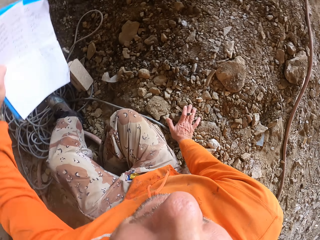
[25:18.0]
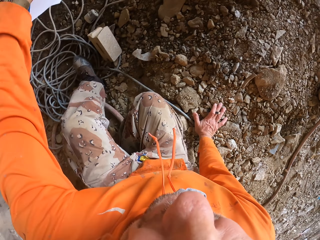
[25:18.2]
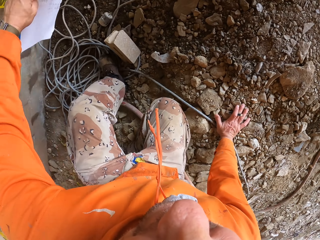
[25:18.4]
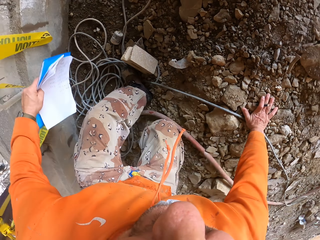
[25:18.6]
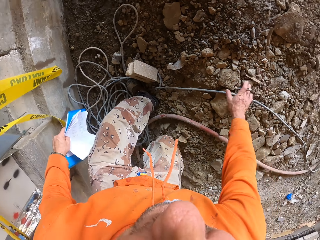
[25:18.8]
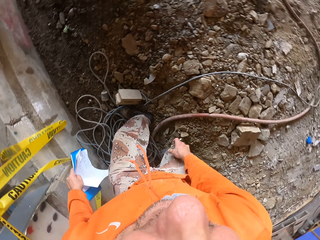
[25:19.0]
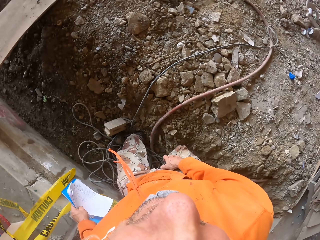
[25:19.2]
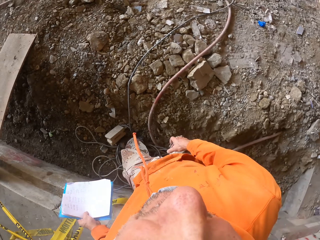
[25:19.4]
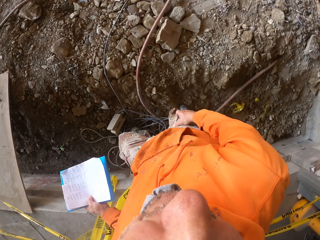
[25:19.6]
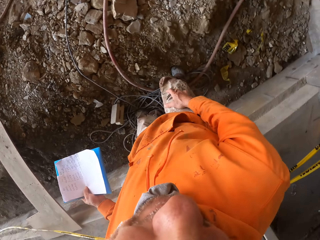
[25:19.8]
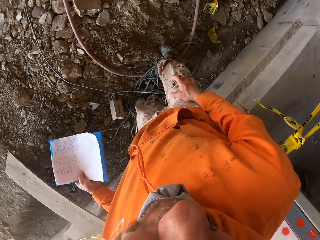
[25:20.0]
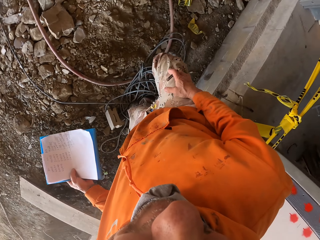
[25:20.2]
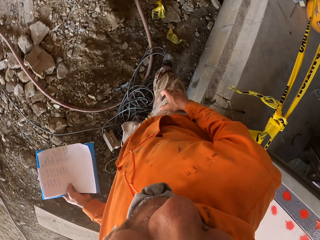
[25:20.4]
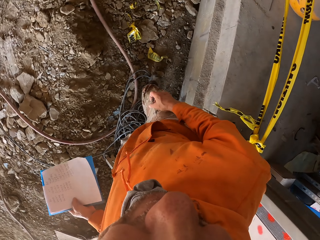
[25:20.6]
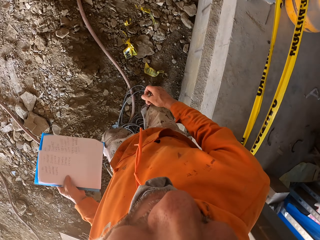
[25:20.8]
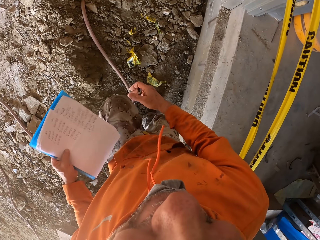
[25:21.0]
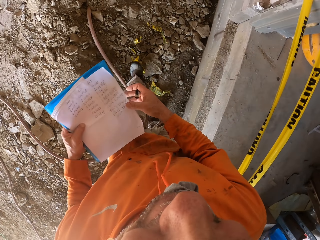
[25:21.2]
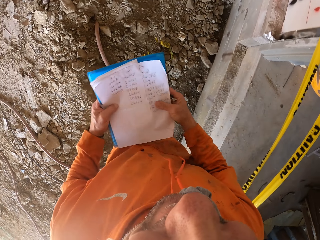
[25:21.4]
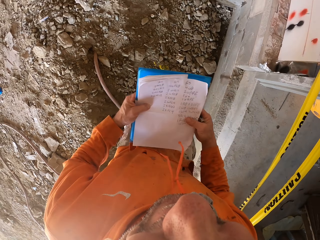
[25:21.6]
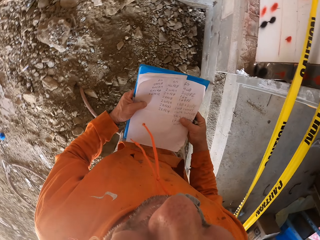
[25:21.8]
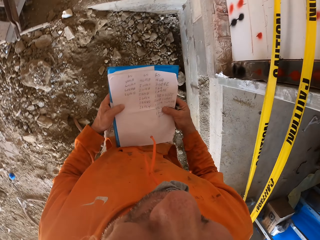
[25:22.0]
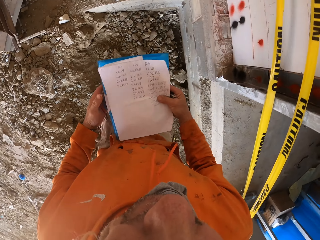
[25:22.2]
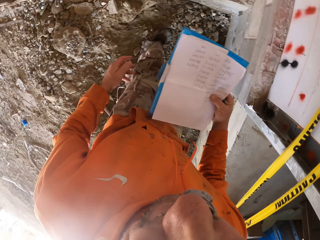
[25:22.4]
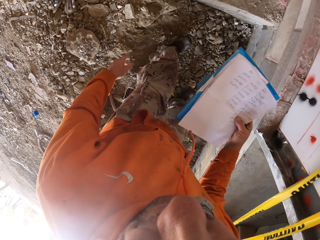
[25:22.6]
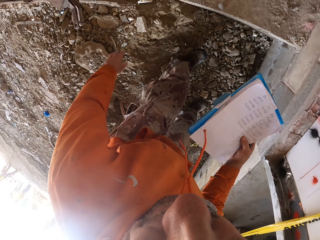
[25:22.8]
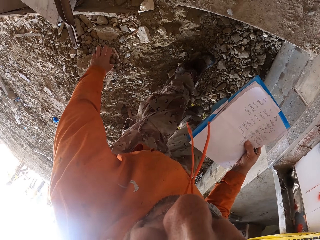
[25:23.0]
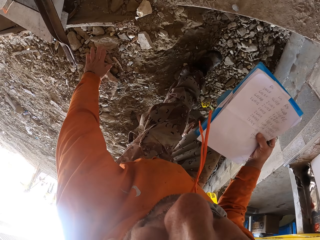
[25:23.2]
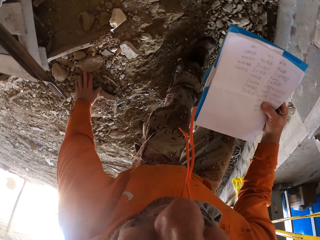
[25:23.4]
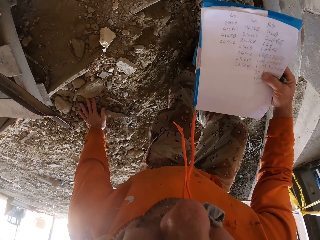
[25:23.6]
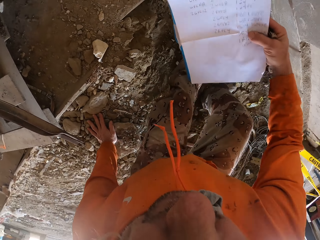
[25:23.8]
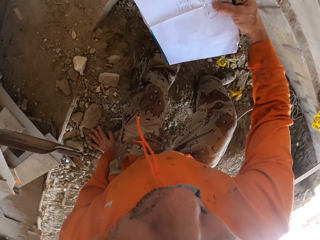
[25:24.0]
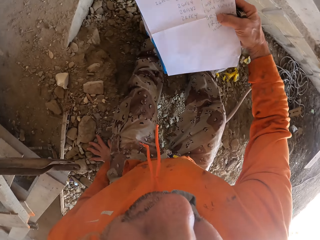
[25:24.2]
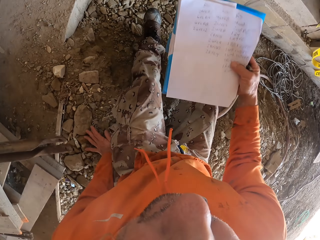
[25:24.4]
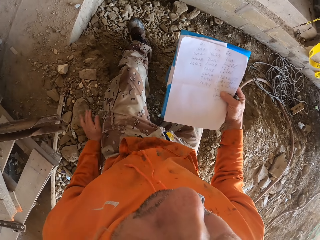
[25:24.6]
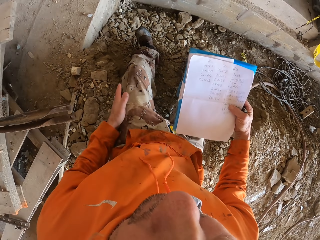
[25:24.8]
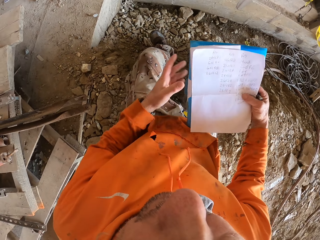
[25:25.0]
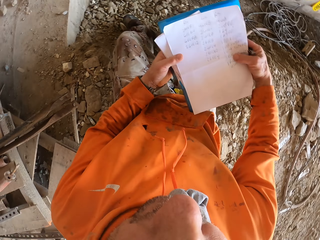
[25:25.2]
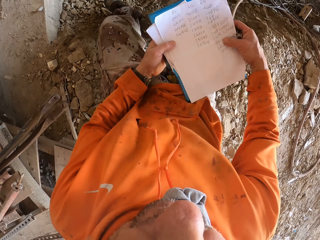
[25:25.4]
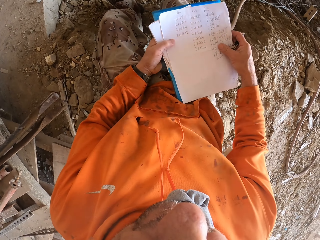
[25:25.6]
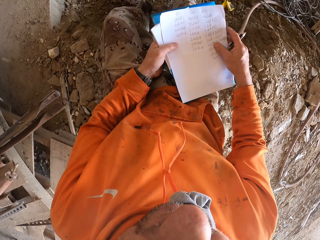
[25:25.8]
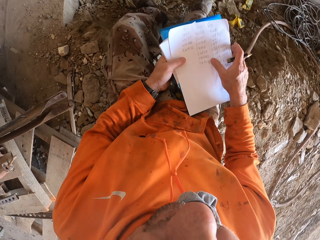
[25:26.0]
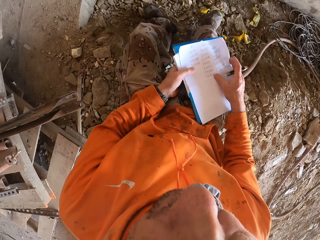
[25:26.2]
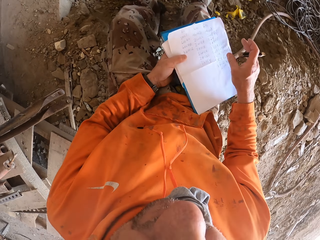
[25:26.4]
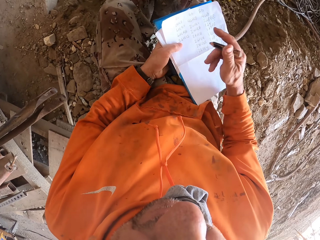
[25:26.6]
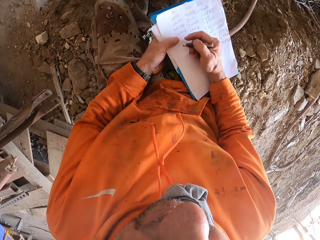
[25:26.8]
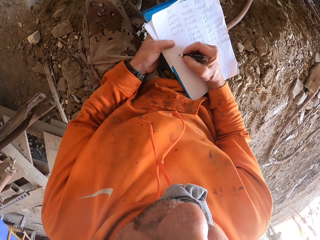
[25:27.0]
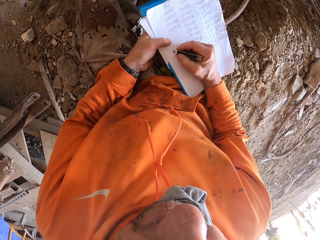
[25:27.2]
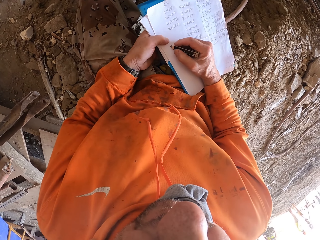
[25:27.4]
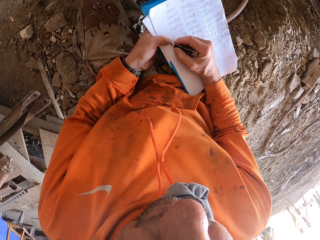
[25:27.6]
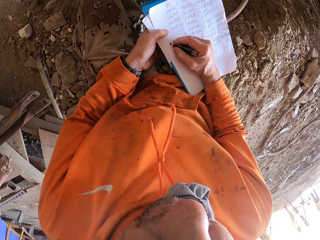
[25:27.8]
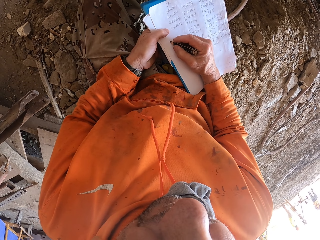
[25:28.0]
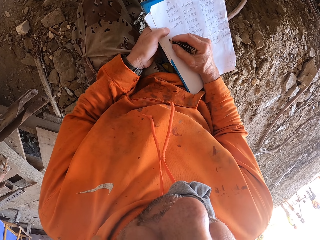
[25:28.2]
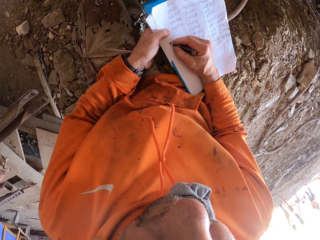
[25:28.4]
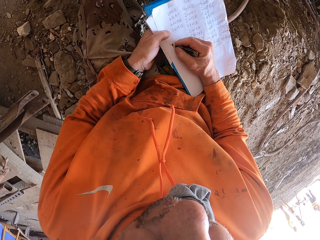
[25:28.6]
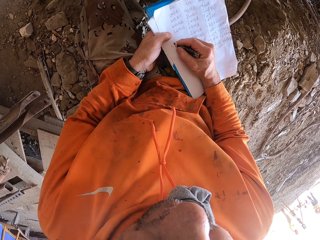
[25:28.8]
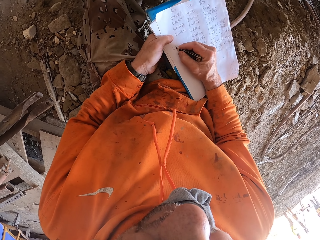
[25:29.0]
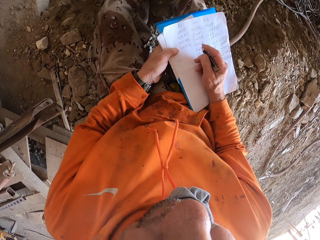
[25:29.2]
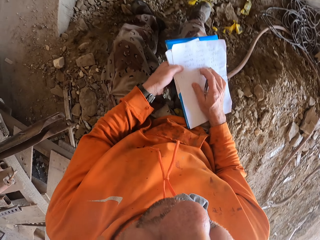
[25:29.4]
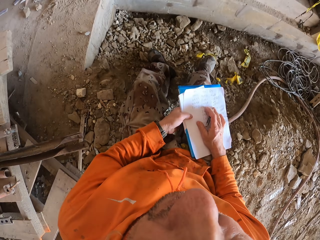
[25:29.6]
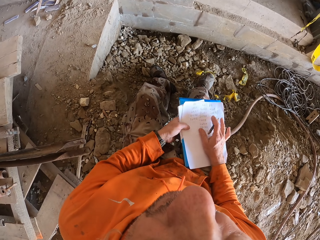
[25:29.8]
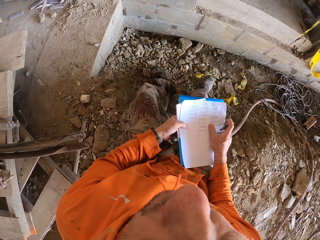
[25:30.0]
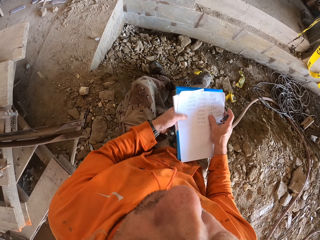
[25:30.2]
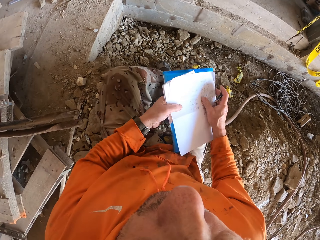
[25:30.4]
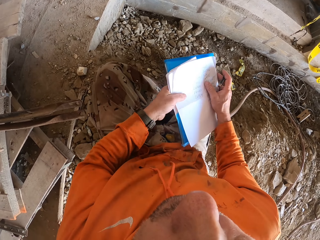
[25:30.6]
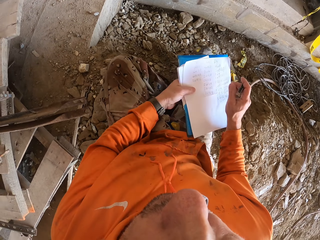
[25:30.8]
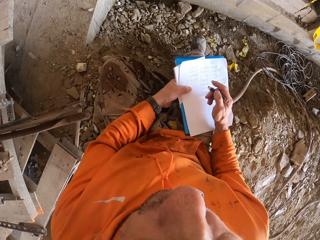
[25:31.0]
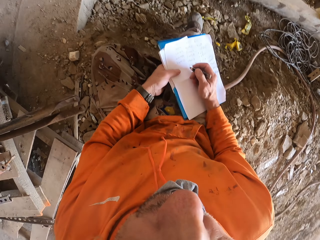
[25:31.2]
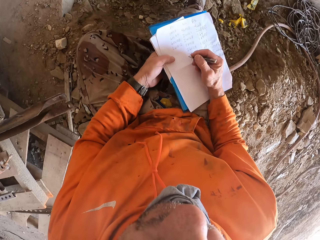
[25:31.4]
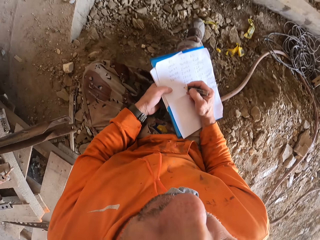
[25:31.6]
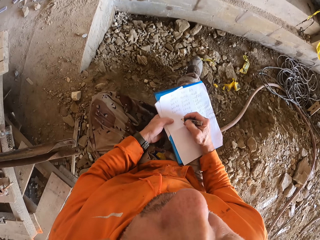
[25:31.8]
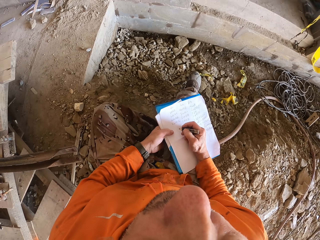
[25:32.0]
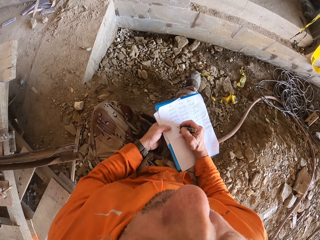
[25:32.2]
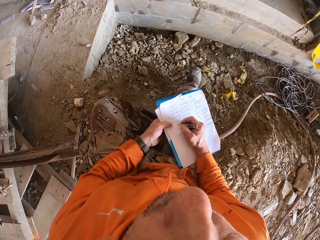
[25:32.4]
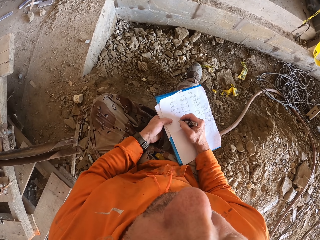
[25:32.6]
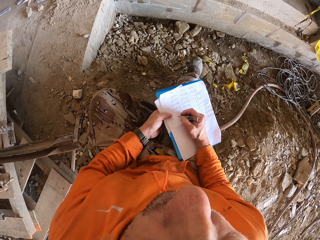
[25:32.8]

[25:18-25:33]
The camera wearer stands up. He walks around. He sits down. He writes on the paper. He moves his leg. He writes.

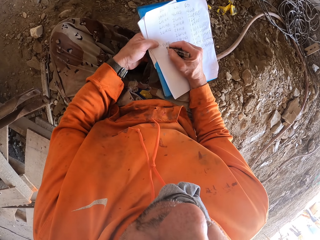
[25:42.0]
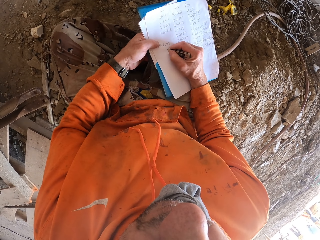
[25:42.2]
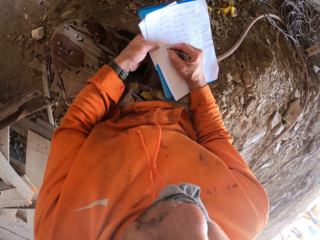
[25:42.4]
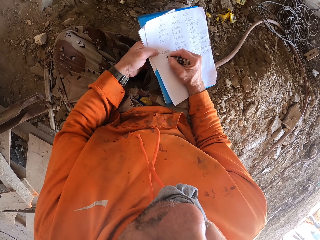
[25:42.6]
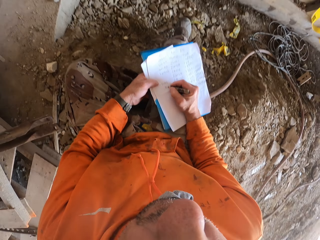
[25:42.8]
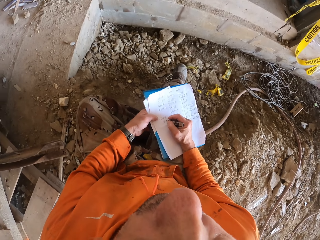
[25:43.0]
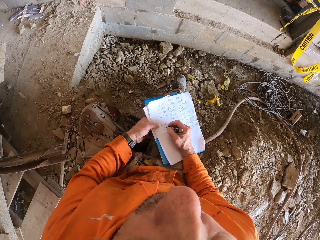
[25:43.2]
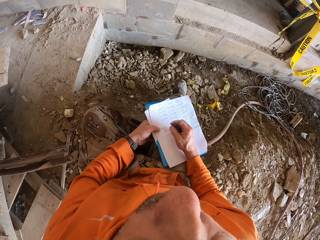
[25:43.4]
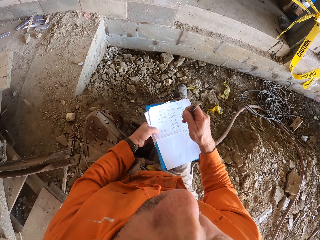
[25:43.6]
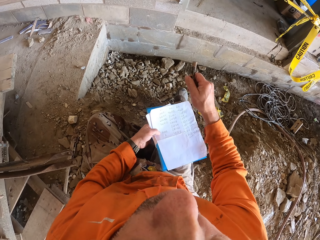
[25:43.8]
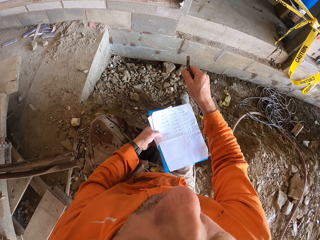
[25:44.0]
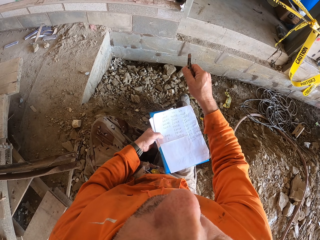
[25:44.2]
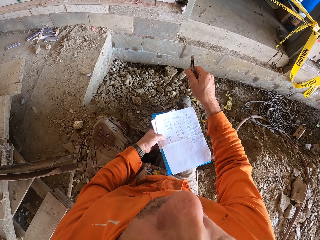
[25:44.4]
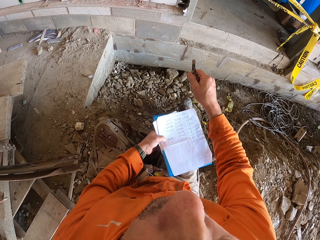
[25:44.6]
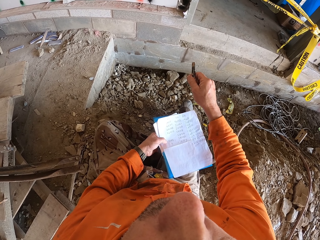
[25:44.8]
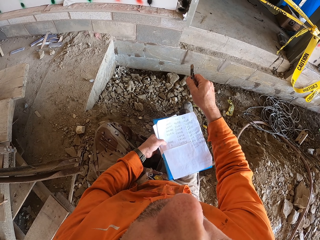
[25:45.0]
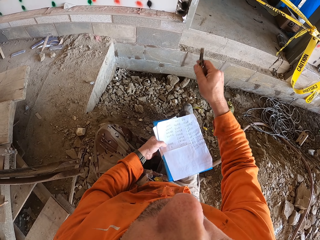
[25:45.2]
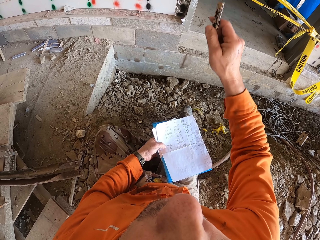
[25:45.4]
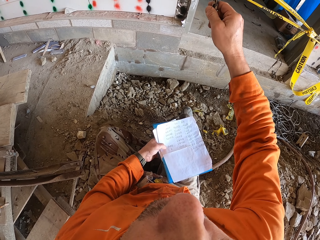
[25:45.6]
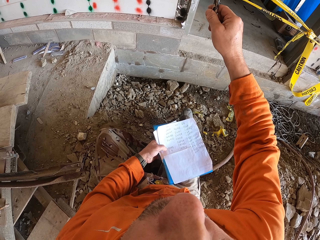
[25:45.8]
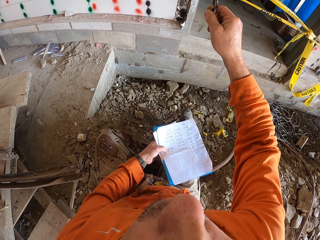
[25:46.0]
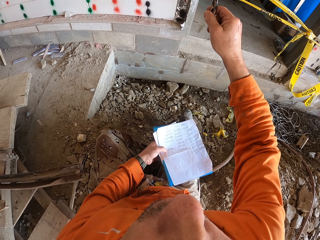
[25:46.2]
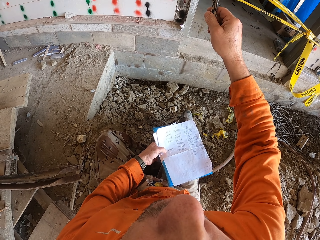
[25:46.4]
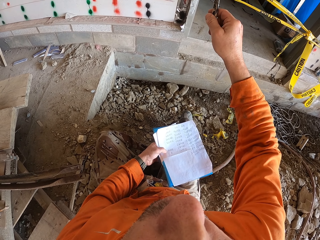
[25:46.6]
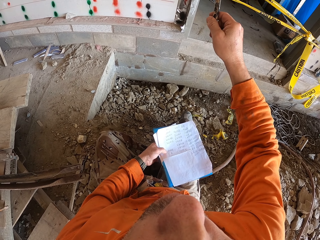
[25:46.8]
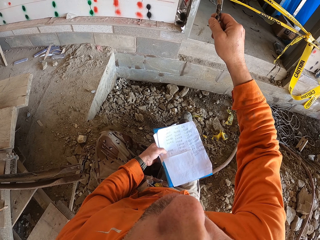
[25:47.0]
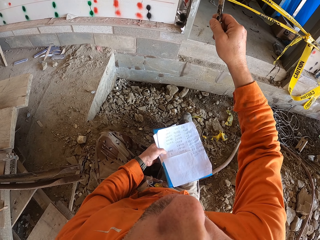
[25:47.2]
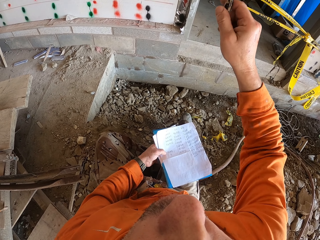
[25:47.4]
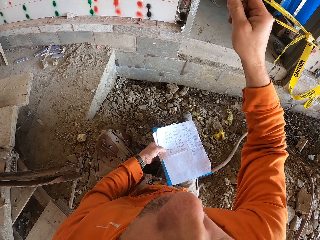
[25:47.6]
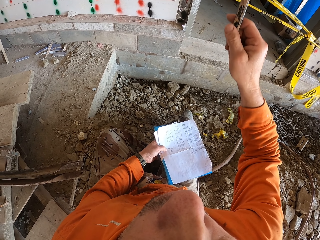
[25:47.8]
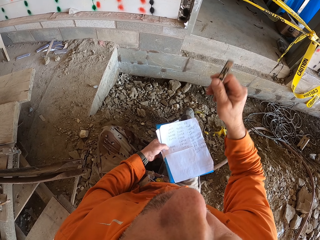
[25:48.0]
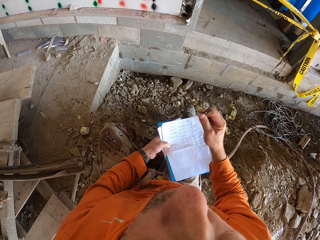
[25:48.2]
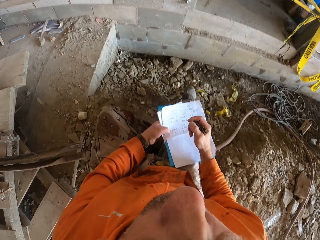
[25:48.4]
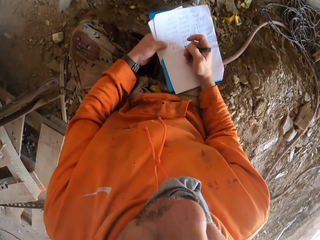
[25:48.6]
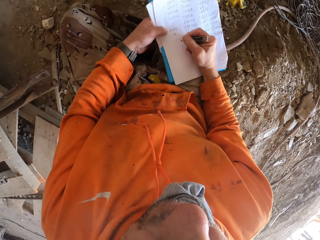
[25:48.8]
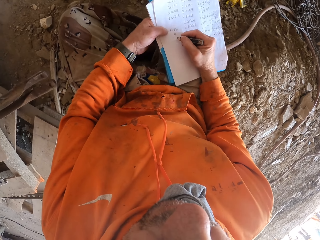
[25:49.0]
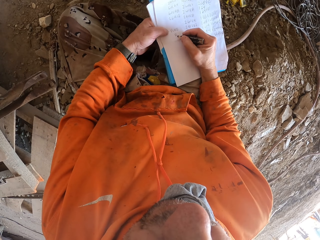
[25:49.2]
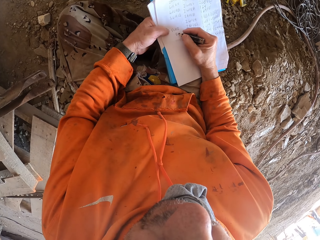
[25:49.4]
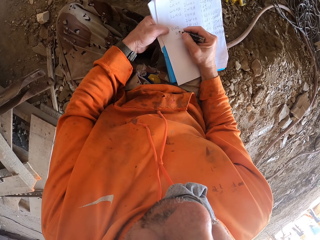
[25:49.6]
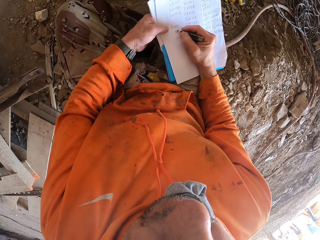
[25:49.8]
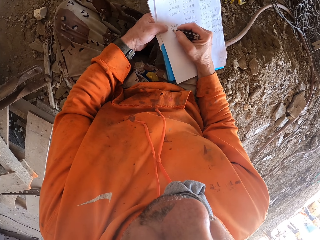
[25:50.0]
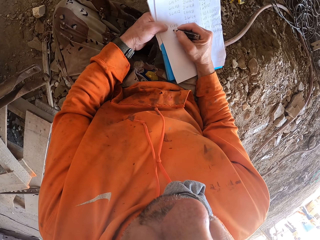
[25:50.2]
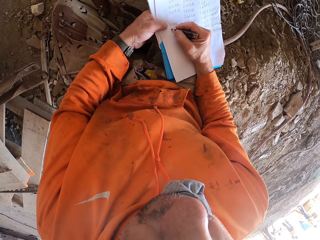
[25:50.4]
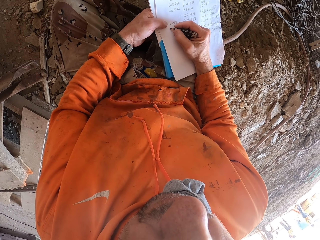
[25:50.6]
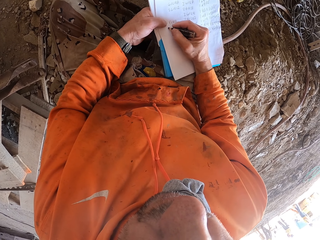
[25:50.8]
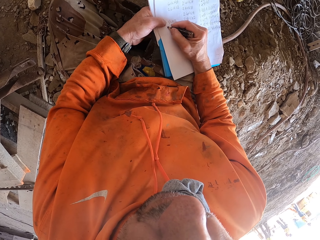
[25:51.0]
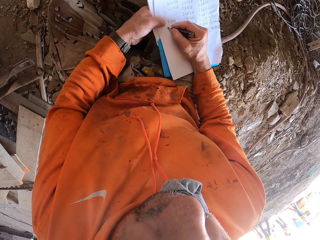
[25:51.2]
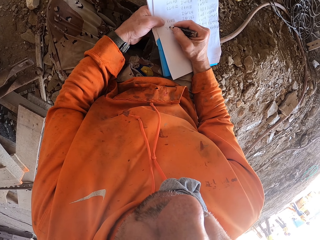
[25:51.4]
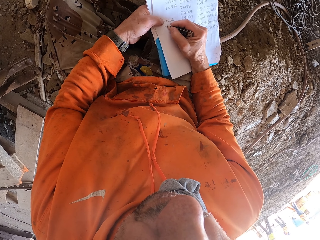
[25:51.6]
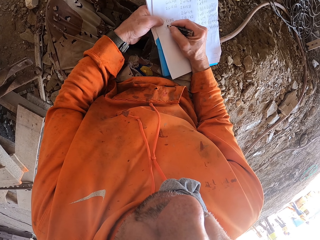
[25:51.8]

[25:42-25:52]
The camera wearer moves his hand. He points around. He writes on the paper.
